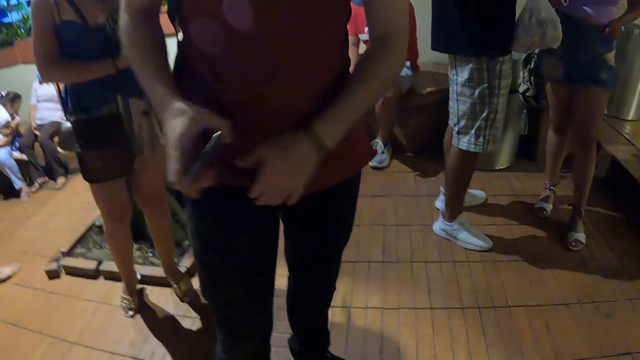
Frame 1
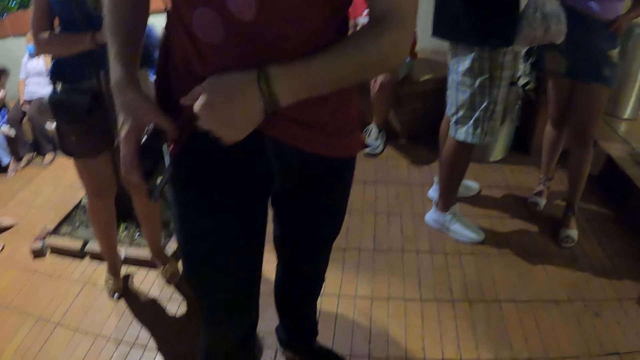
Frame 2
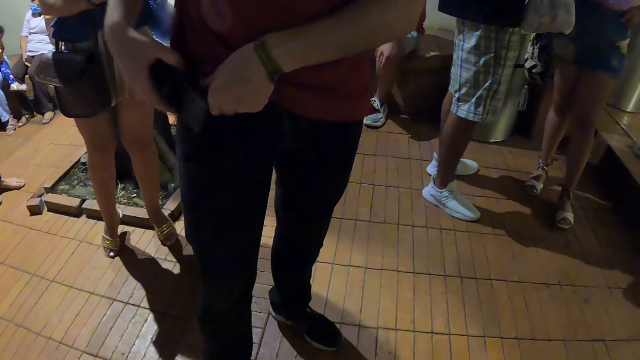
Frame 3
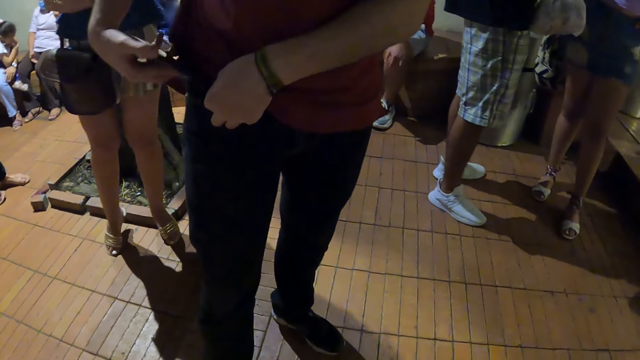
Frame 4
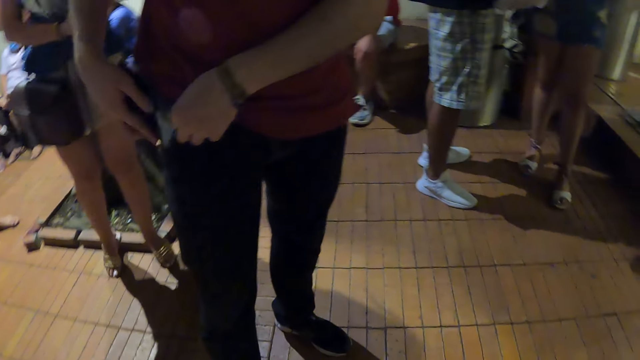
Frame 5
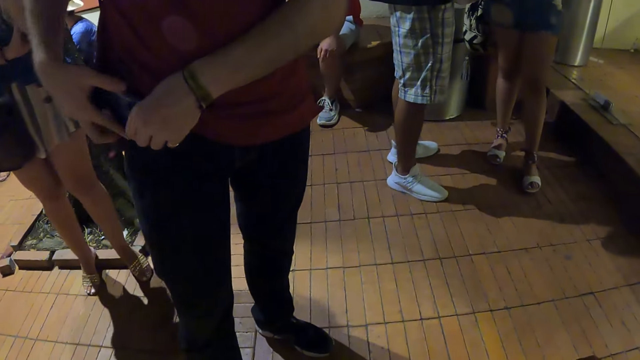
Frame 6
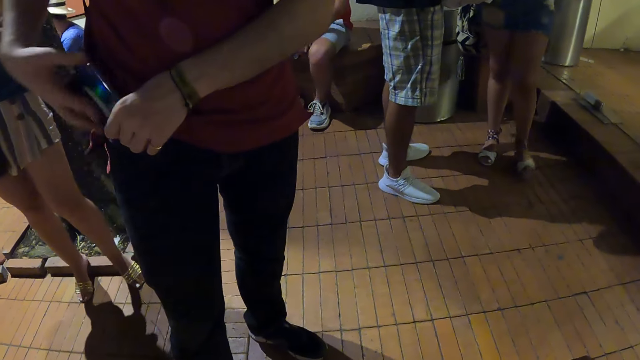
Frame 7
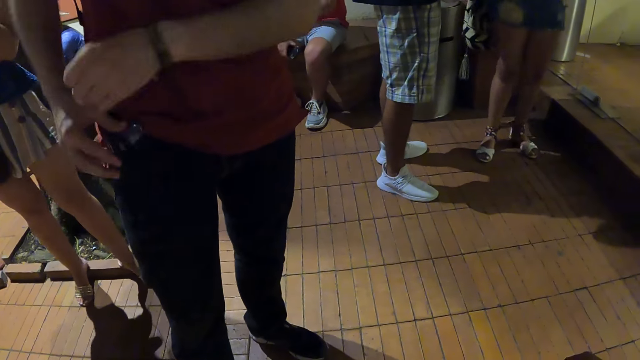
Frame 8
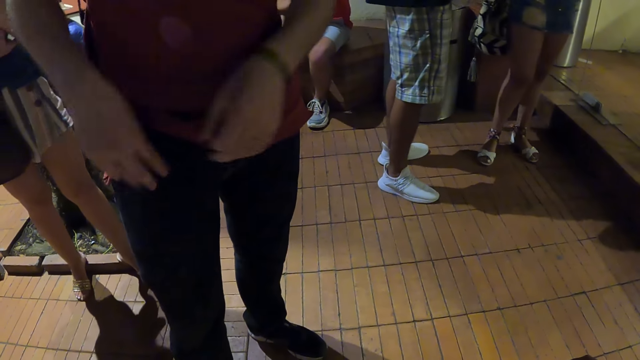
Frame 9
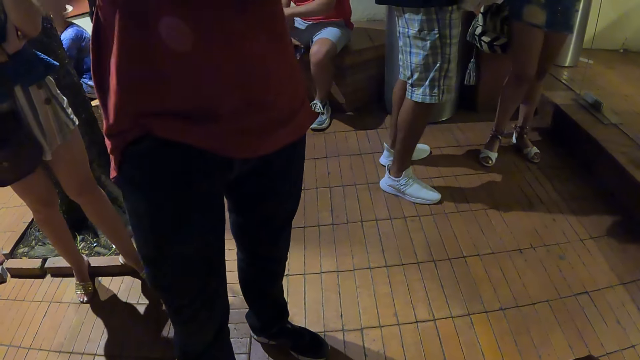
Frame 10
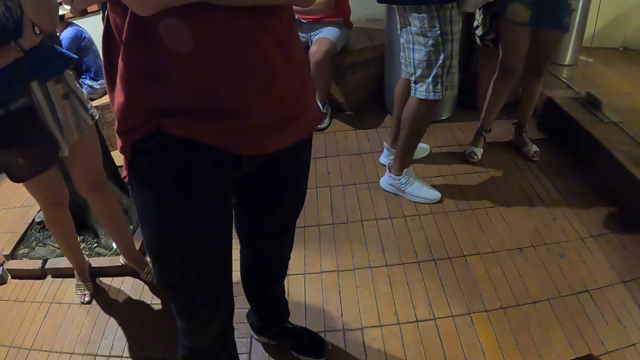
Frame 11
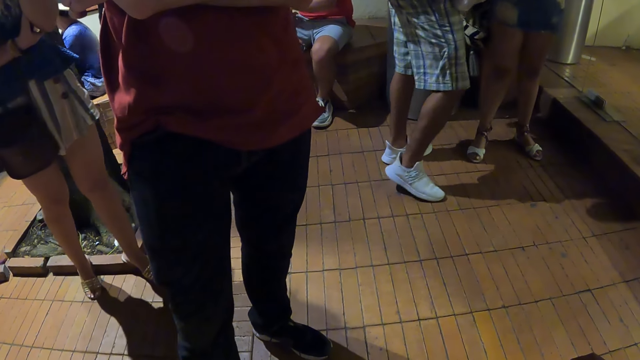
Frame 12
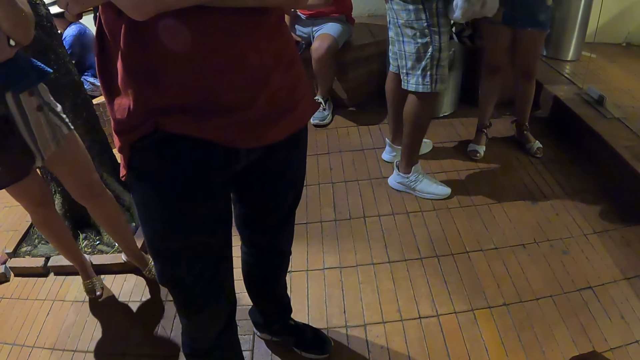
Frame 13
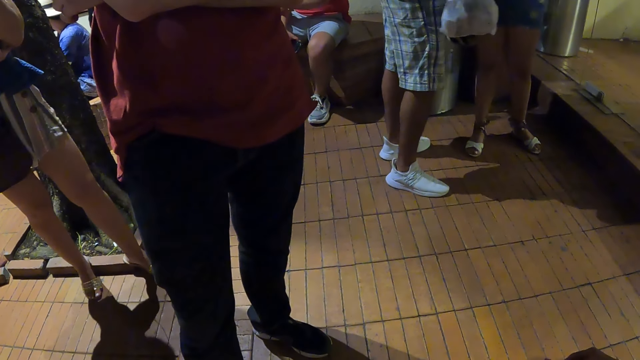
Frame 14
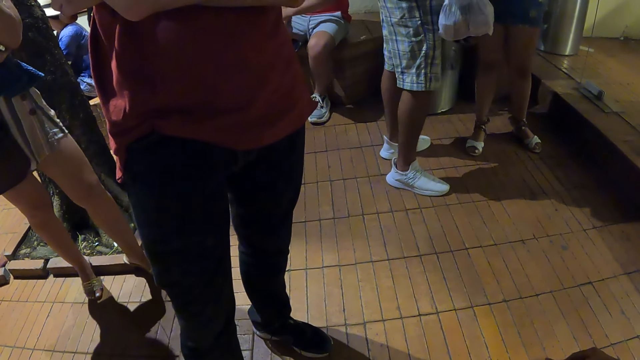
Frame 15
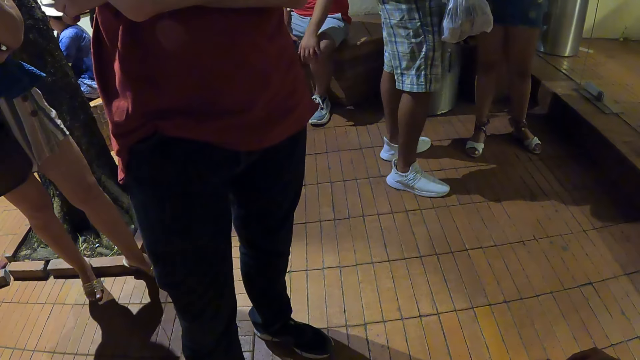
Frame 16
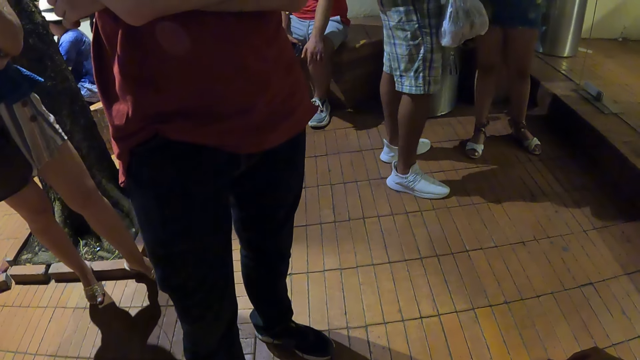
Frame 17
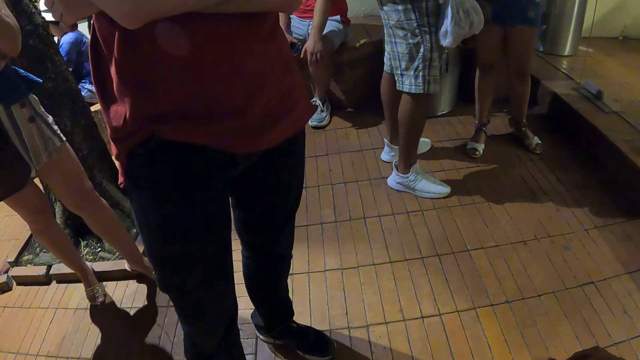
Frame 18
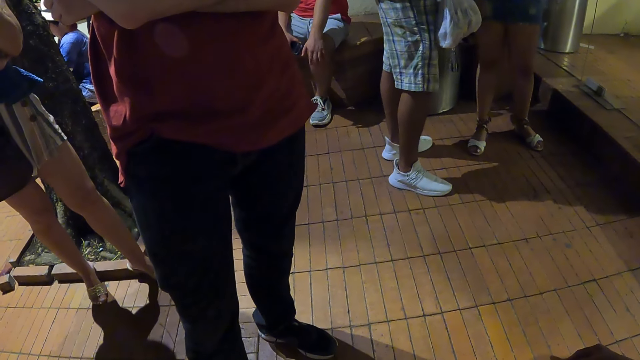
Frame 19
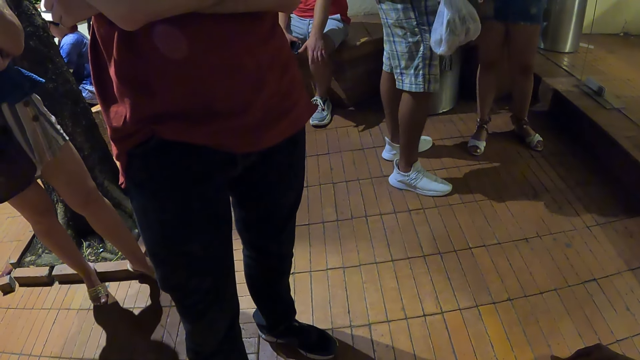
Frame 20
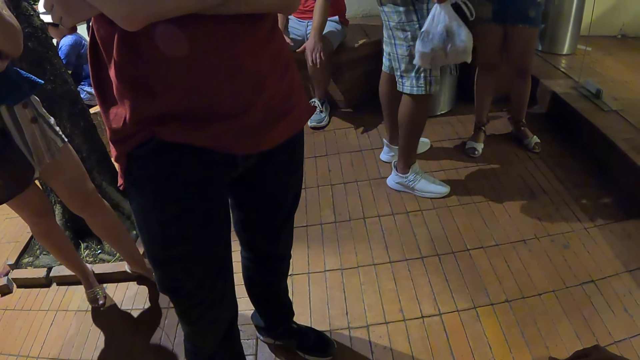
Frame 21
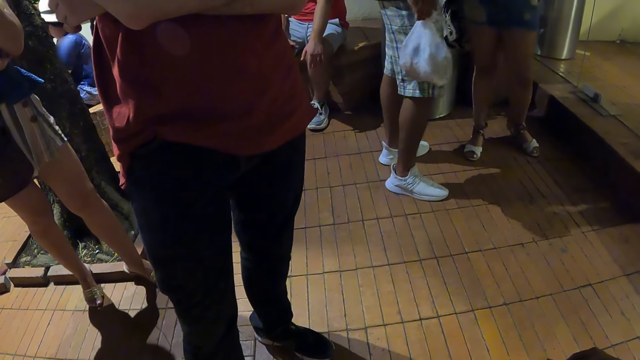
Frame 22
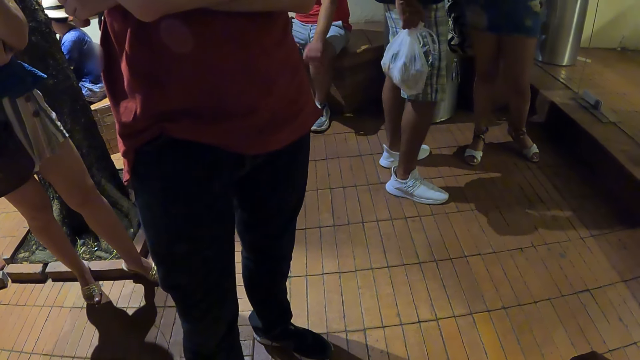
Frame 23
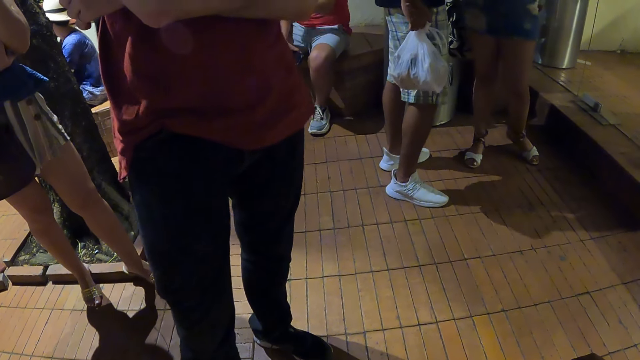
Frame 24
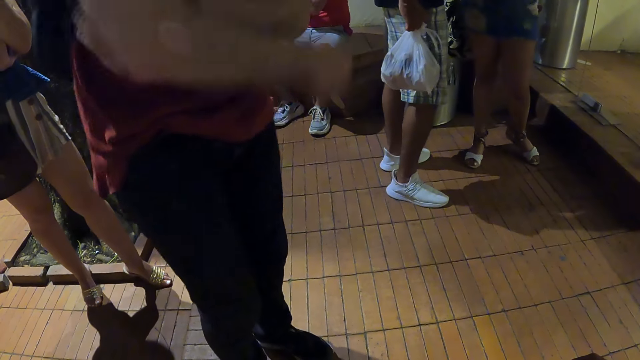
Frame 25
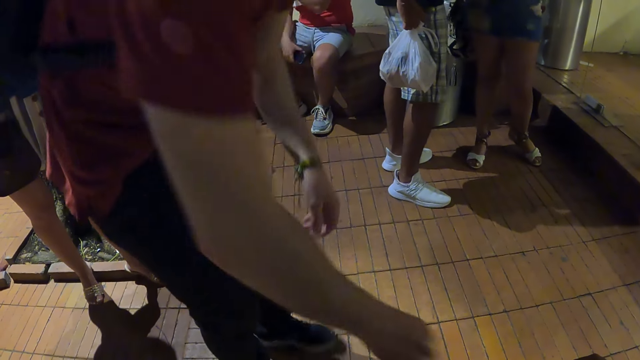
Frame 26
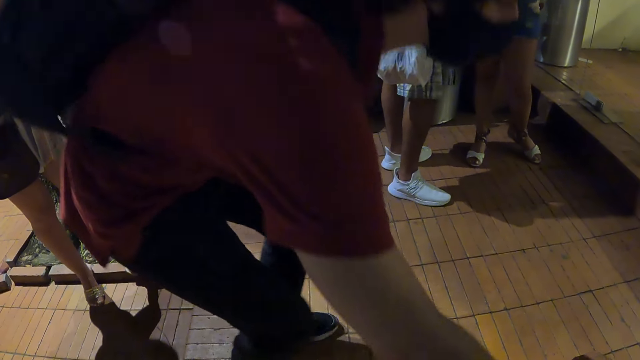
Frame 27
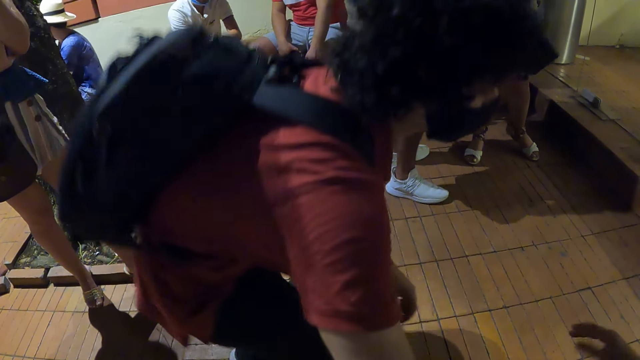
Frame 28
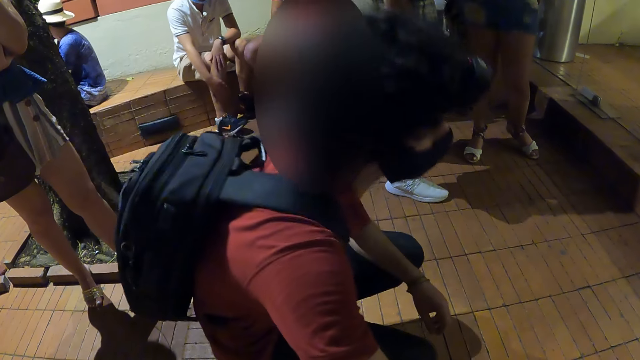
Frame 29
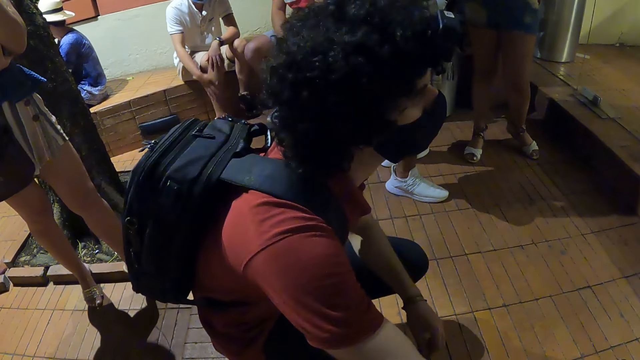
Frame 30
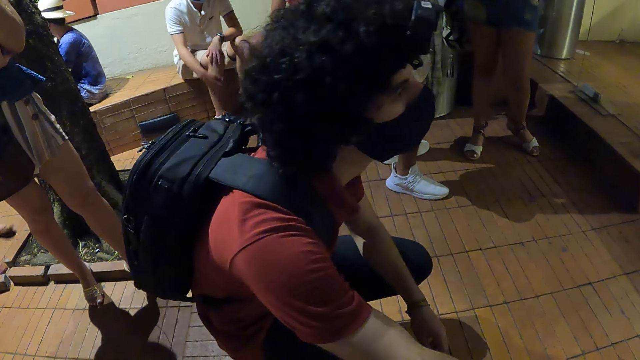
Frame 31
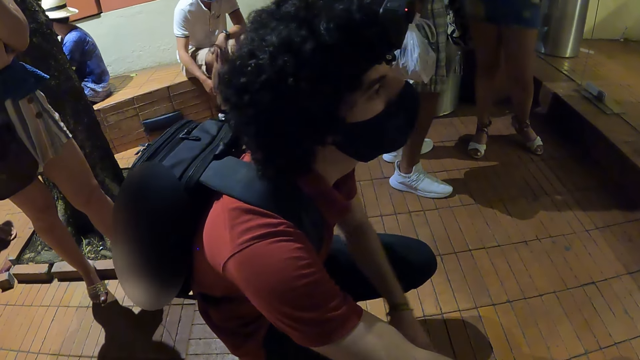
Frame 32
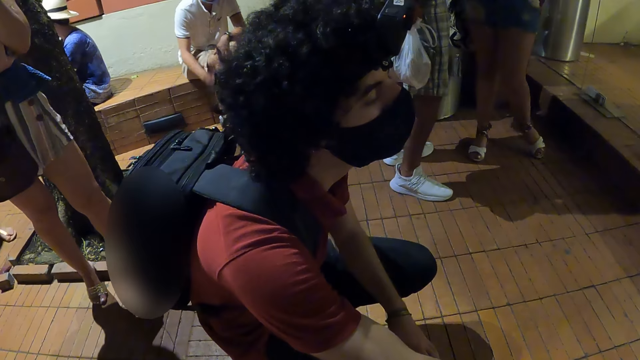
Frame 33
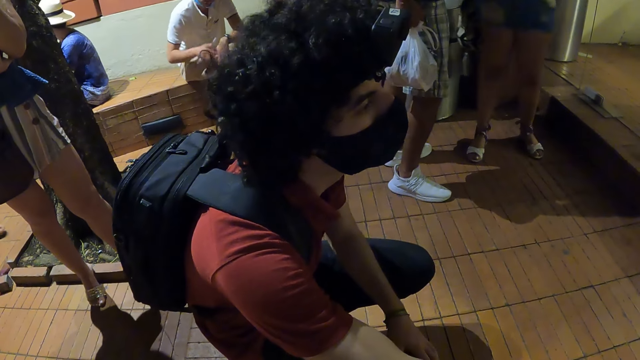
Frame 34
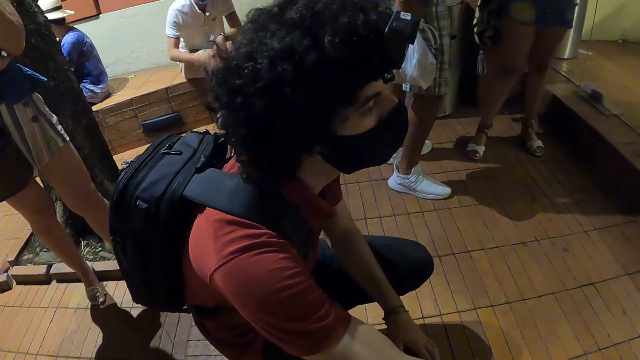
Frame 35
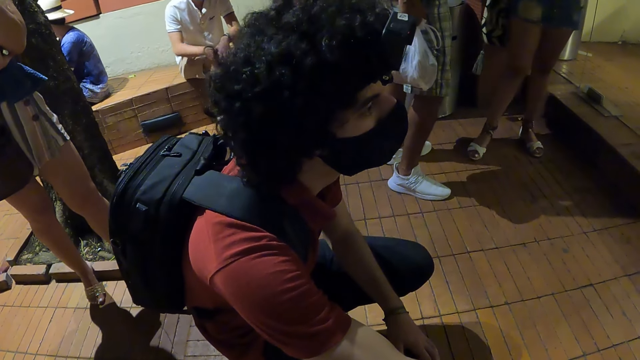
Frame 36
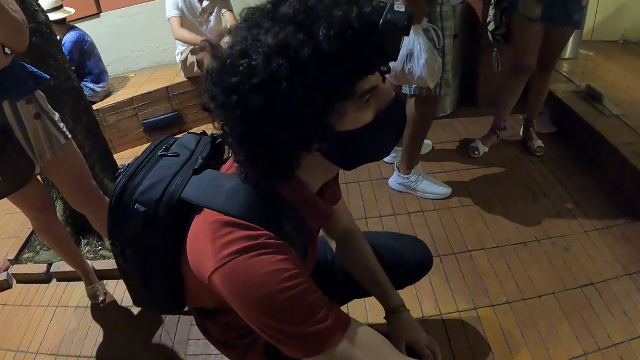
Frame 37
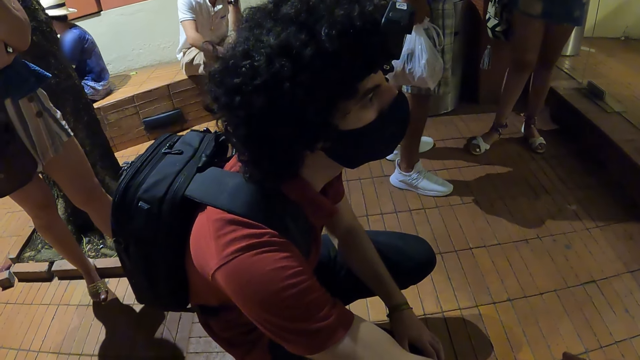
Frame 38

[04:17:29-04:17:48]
The camera wearer looks around. A man squats down.

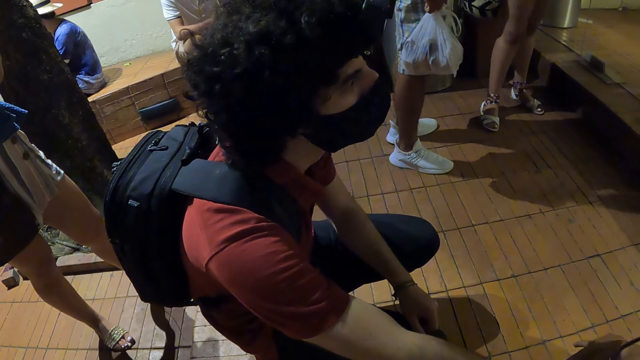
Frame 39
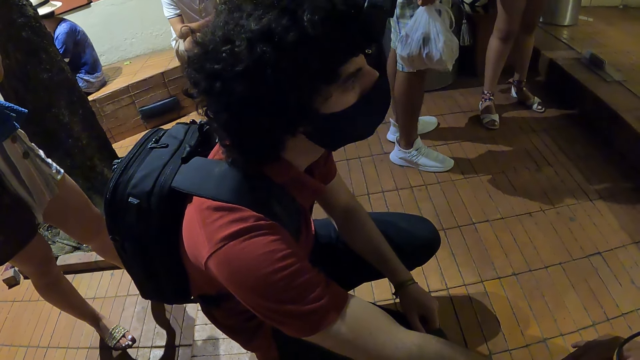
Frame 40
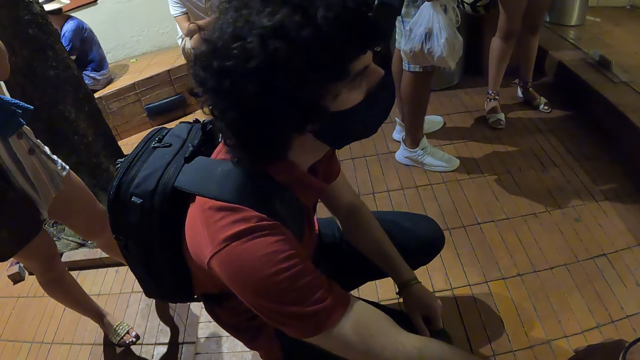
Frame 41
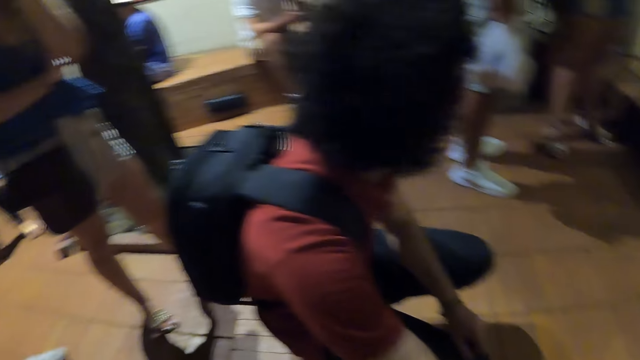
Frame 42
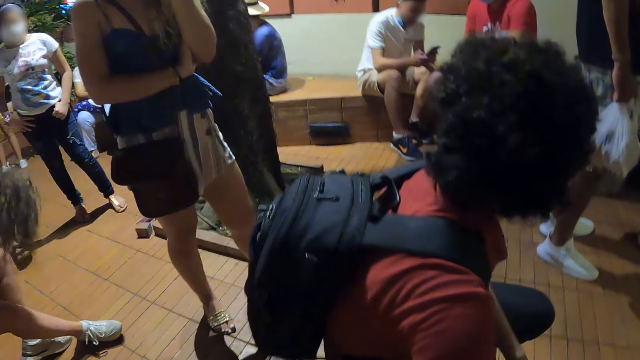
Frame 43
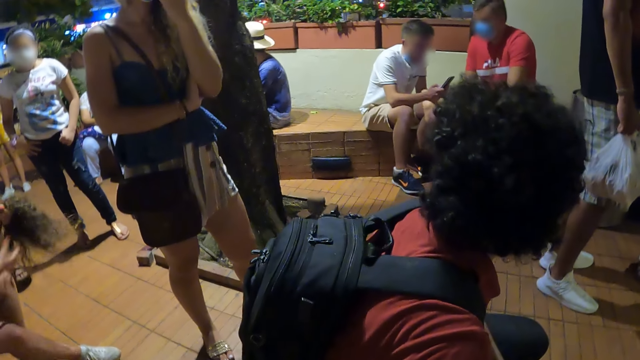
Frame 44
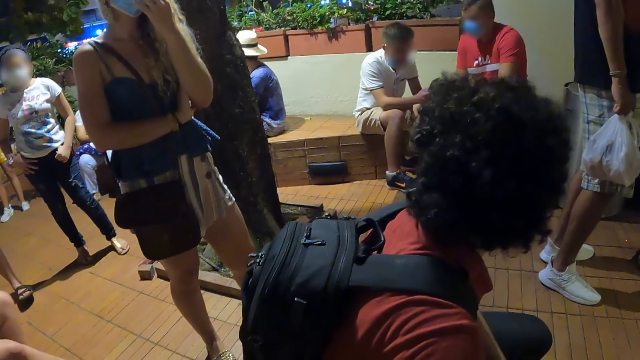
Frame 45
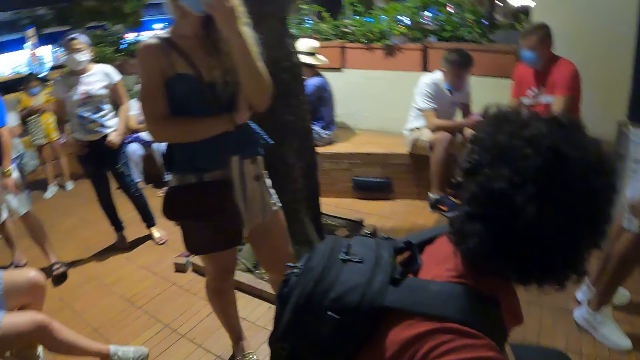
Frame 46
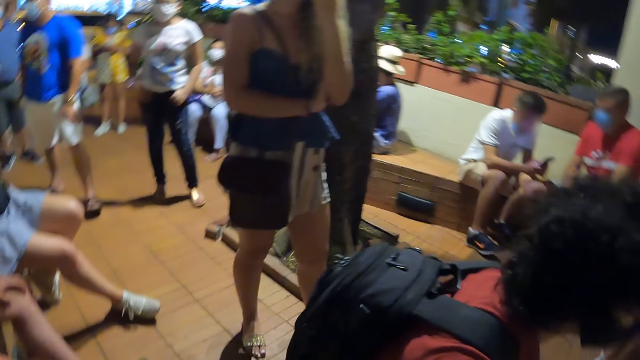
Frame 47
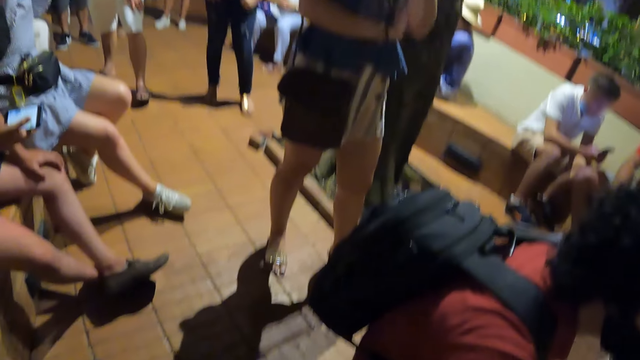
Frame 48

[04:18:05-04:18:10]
The camera wearer looks around.
